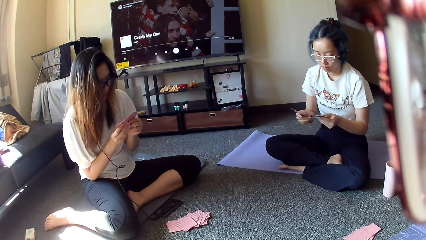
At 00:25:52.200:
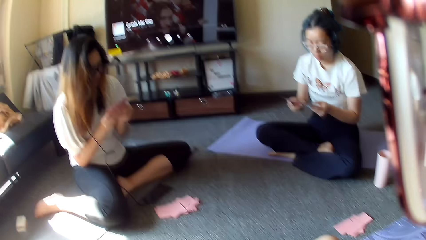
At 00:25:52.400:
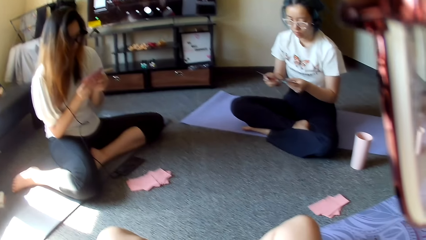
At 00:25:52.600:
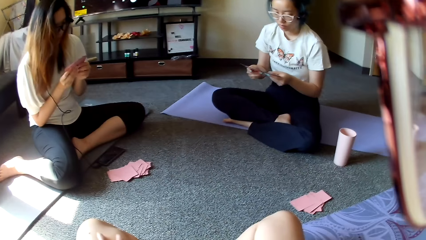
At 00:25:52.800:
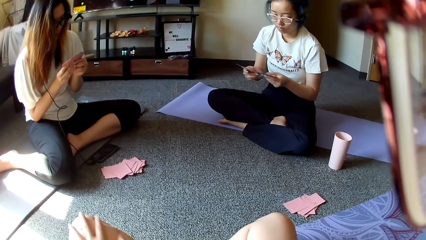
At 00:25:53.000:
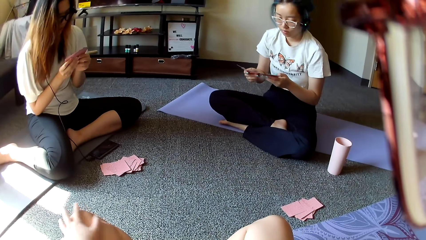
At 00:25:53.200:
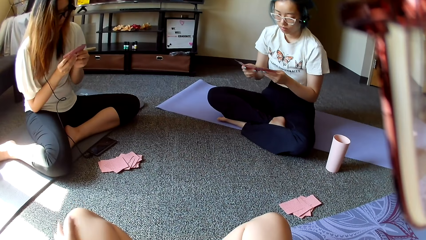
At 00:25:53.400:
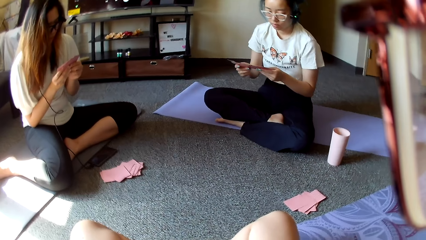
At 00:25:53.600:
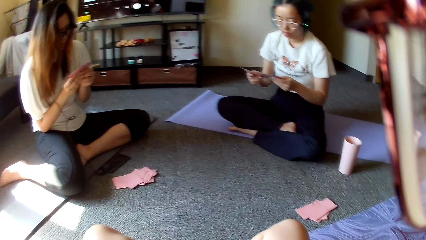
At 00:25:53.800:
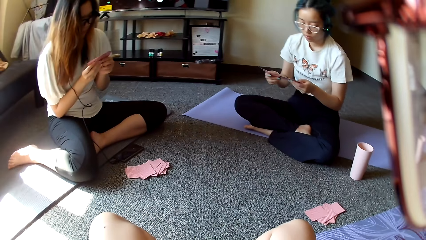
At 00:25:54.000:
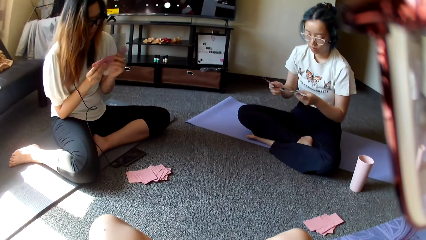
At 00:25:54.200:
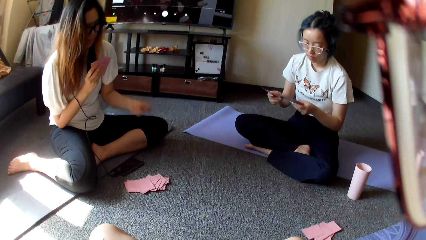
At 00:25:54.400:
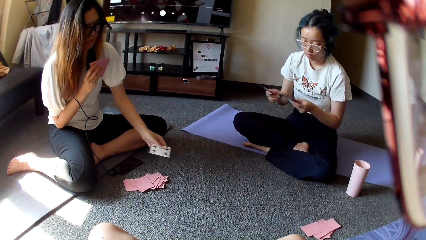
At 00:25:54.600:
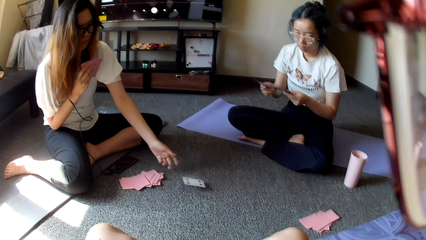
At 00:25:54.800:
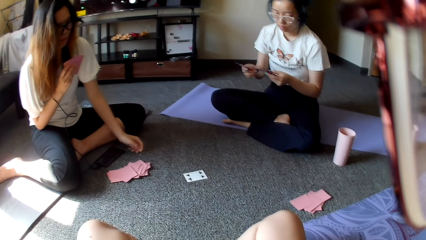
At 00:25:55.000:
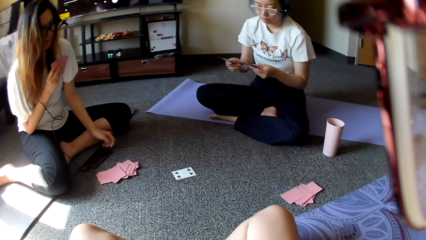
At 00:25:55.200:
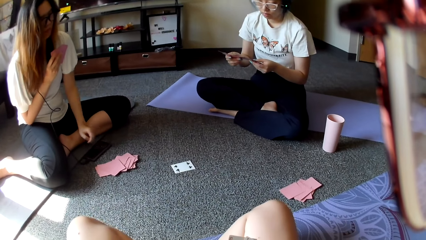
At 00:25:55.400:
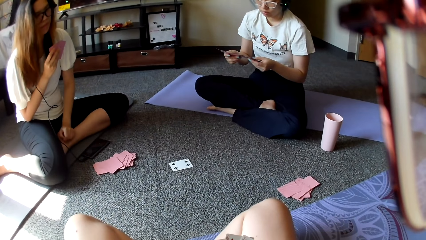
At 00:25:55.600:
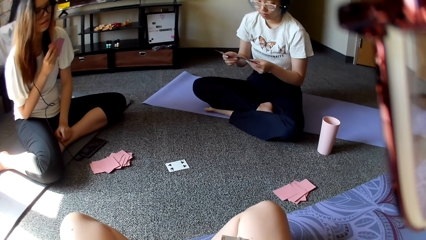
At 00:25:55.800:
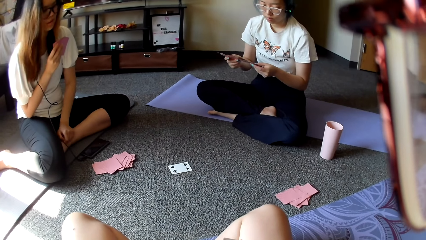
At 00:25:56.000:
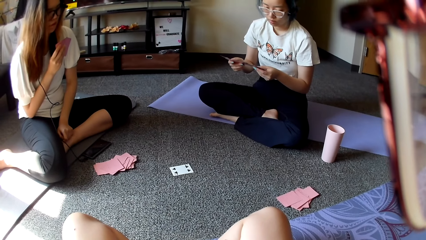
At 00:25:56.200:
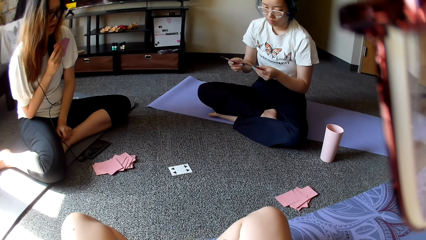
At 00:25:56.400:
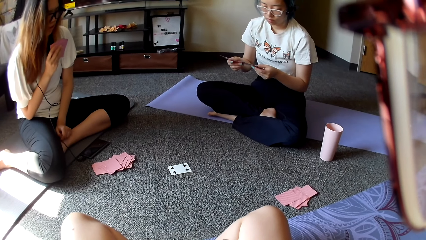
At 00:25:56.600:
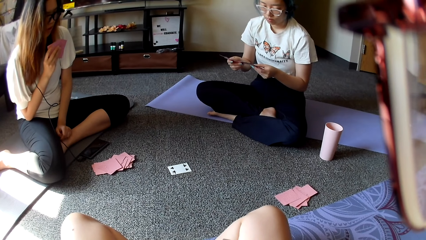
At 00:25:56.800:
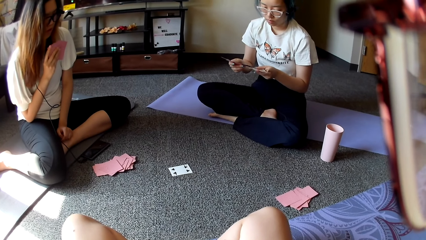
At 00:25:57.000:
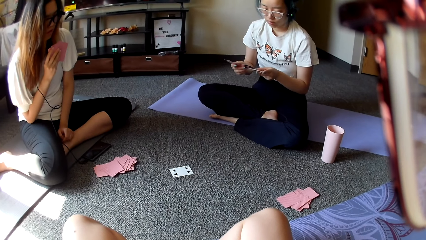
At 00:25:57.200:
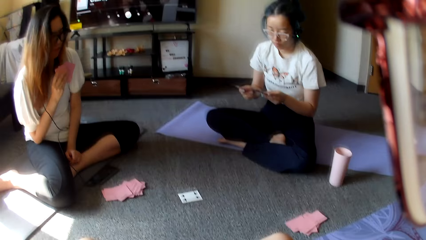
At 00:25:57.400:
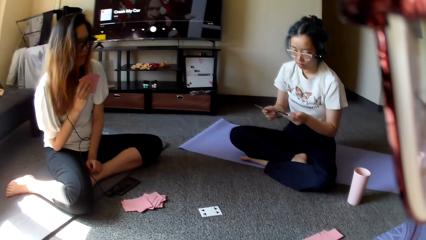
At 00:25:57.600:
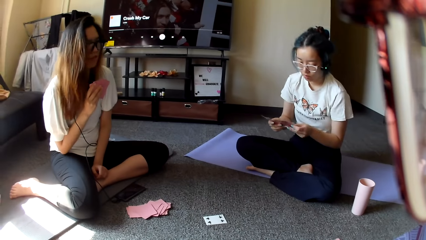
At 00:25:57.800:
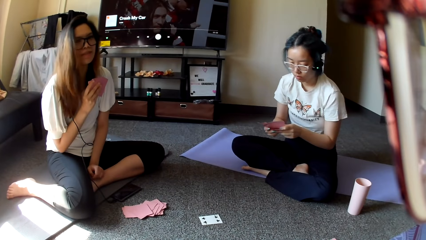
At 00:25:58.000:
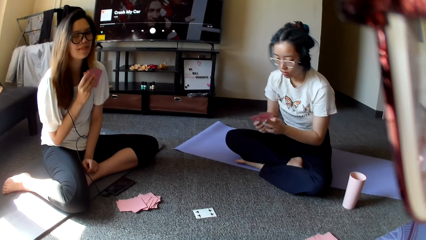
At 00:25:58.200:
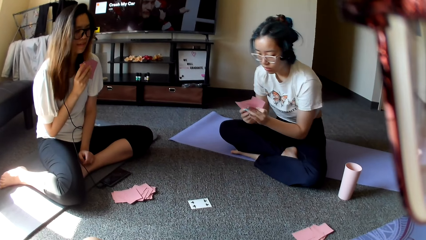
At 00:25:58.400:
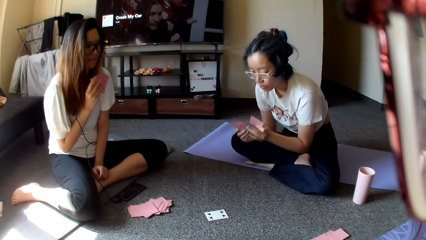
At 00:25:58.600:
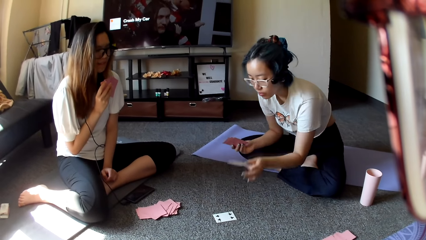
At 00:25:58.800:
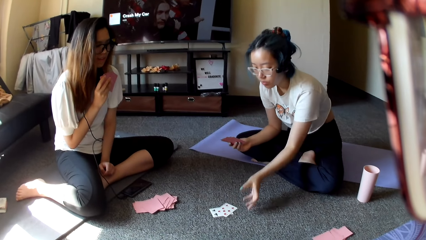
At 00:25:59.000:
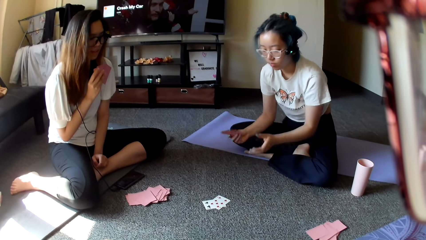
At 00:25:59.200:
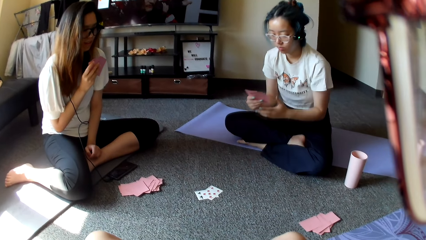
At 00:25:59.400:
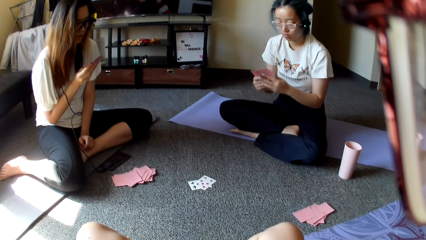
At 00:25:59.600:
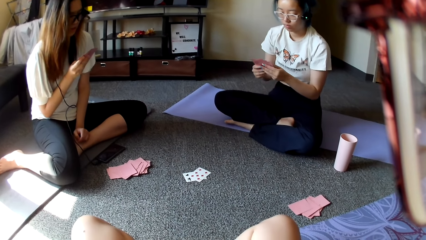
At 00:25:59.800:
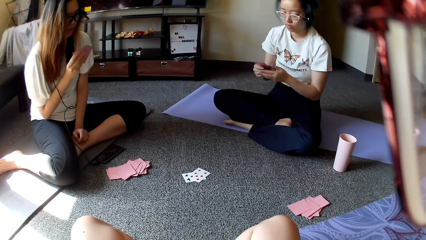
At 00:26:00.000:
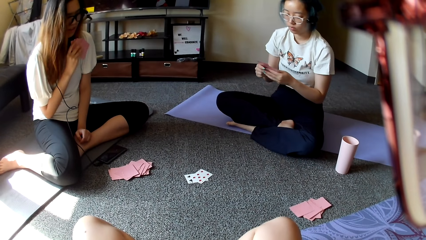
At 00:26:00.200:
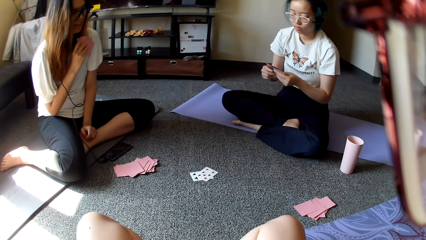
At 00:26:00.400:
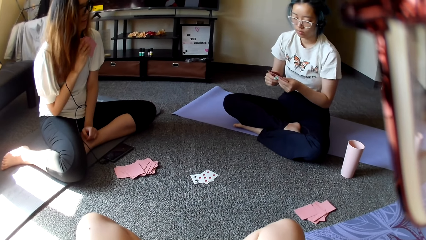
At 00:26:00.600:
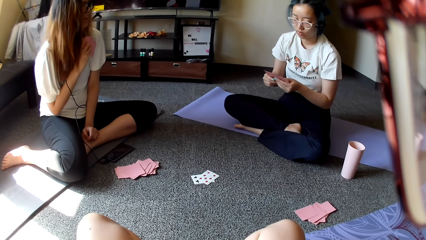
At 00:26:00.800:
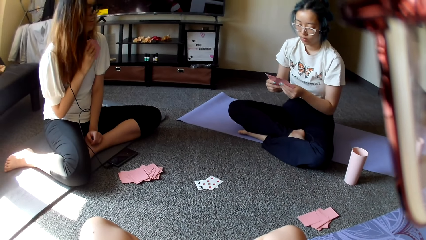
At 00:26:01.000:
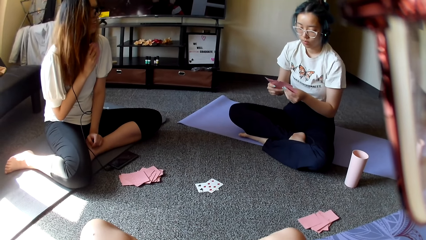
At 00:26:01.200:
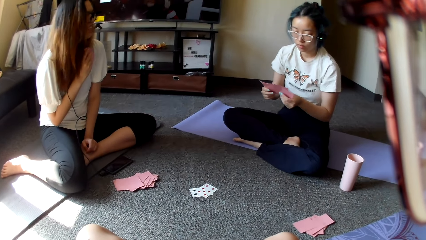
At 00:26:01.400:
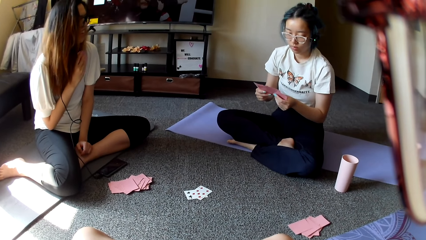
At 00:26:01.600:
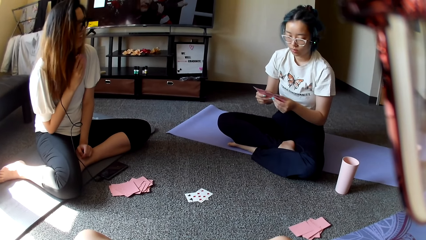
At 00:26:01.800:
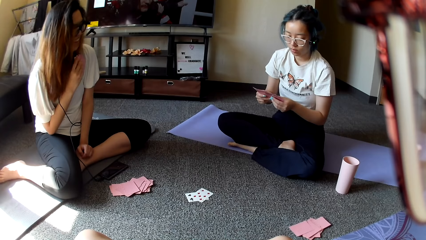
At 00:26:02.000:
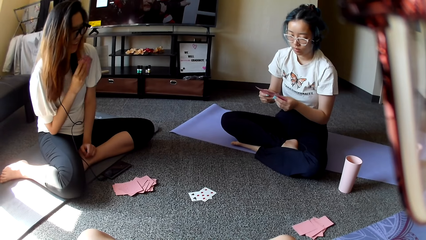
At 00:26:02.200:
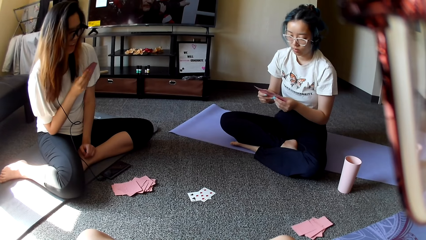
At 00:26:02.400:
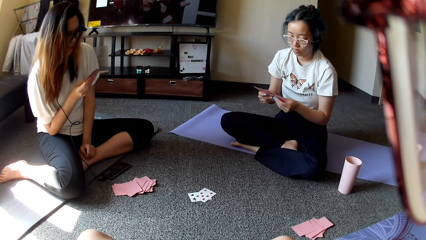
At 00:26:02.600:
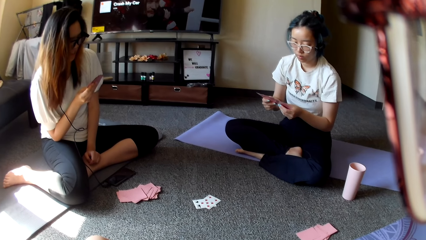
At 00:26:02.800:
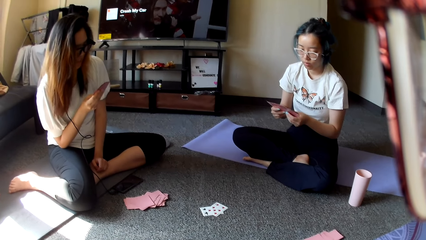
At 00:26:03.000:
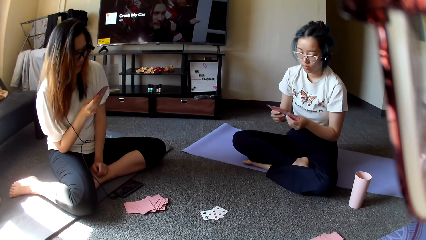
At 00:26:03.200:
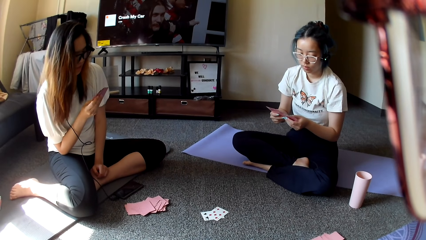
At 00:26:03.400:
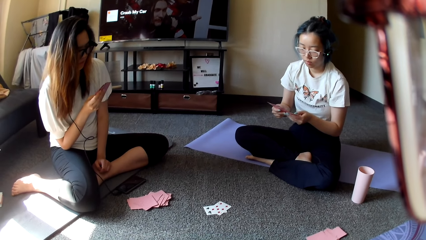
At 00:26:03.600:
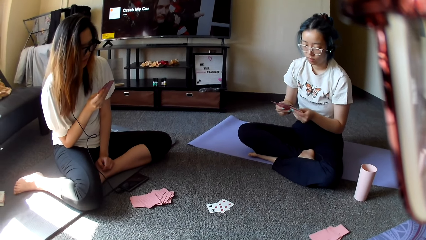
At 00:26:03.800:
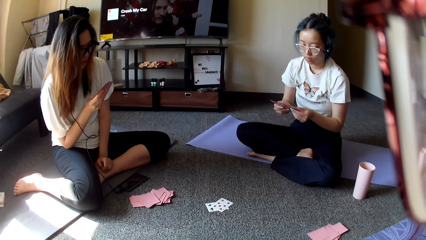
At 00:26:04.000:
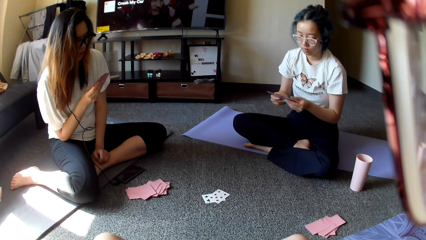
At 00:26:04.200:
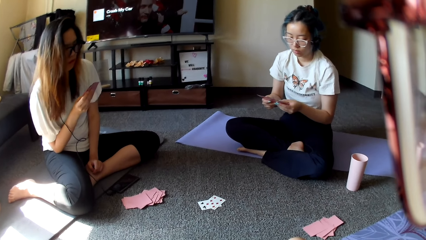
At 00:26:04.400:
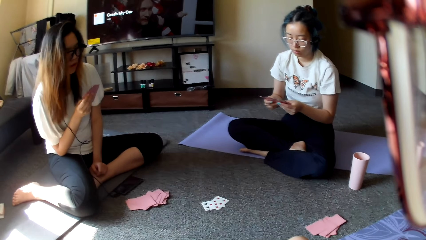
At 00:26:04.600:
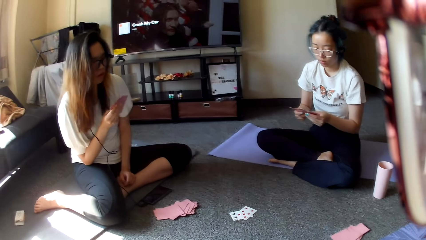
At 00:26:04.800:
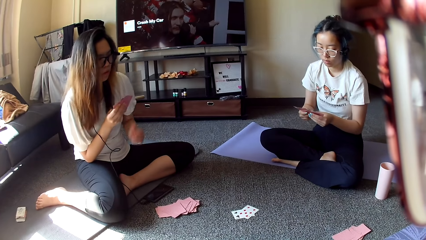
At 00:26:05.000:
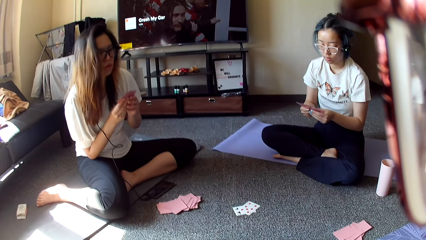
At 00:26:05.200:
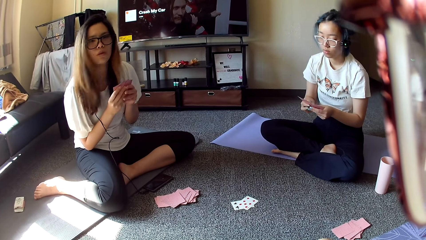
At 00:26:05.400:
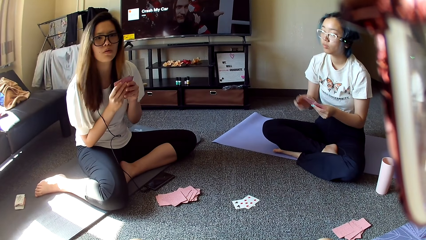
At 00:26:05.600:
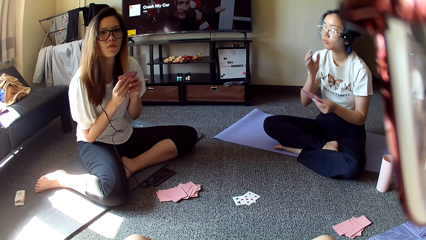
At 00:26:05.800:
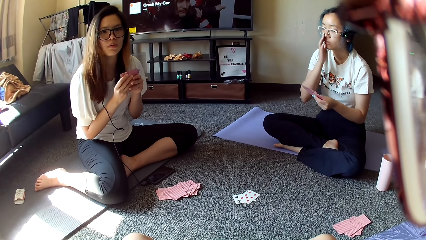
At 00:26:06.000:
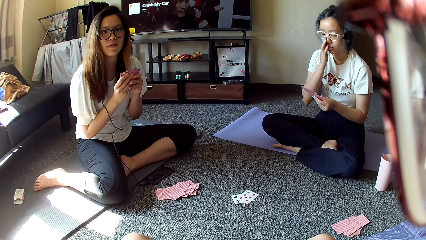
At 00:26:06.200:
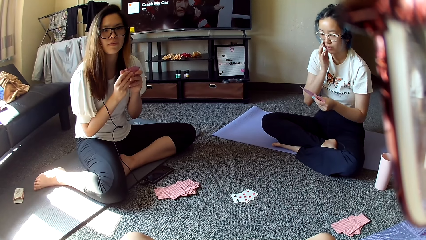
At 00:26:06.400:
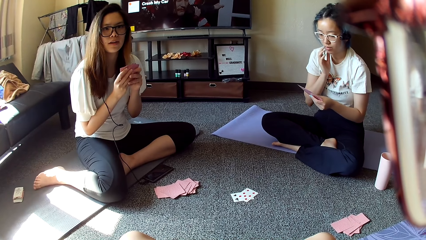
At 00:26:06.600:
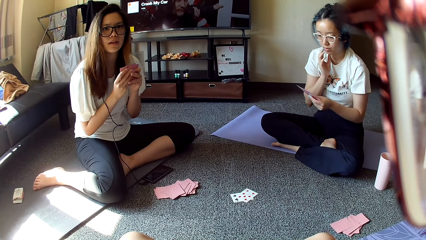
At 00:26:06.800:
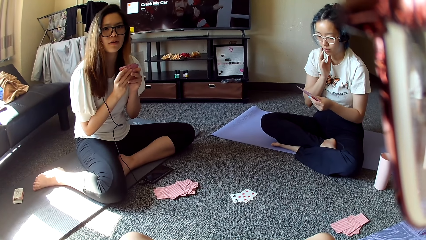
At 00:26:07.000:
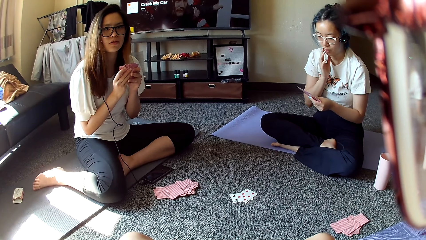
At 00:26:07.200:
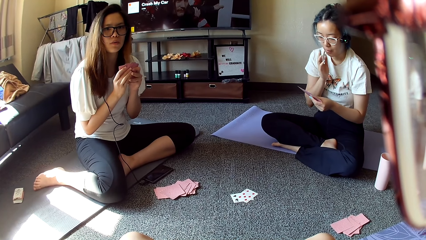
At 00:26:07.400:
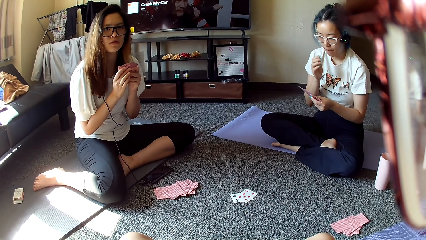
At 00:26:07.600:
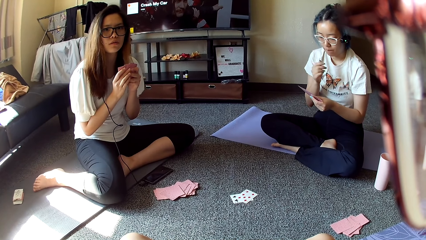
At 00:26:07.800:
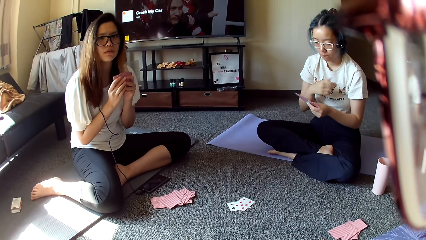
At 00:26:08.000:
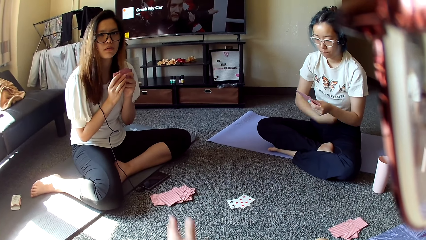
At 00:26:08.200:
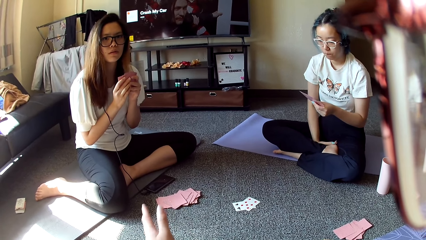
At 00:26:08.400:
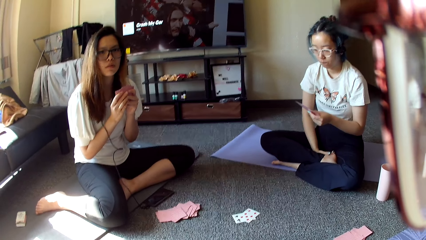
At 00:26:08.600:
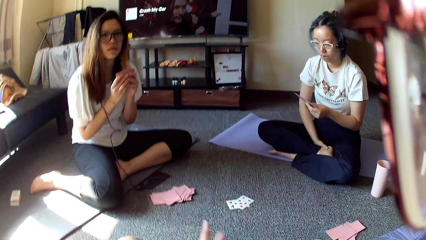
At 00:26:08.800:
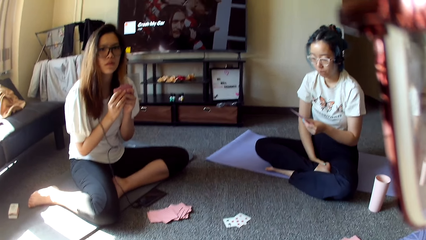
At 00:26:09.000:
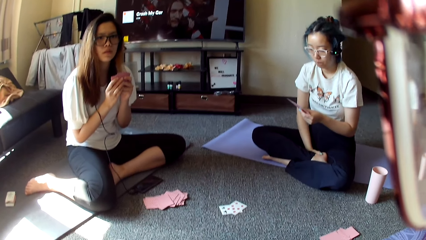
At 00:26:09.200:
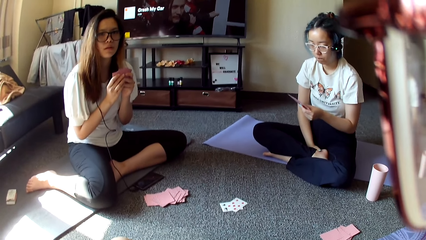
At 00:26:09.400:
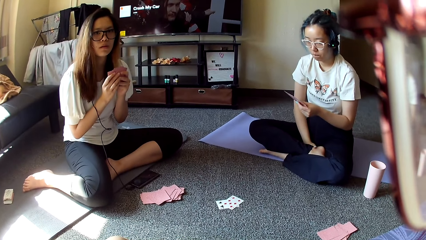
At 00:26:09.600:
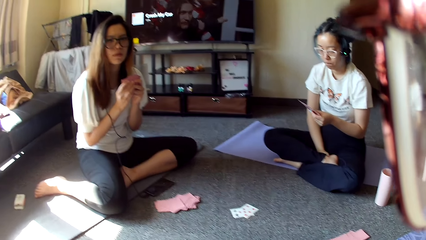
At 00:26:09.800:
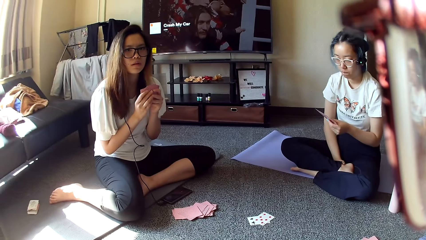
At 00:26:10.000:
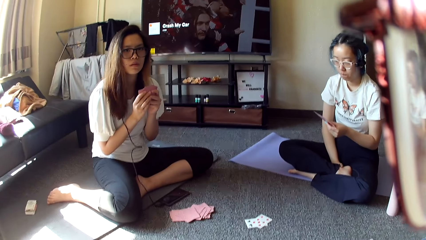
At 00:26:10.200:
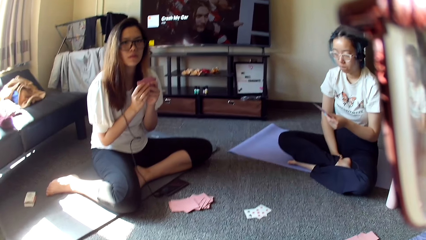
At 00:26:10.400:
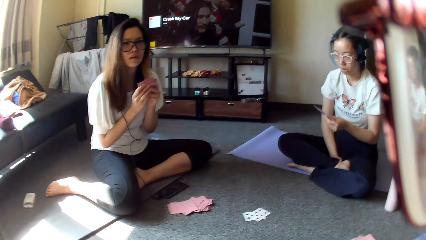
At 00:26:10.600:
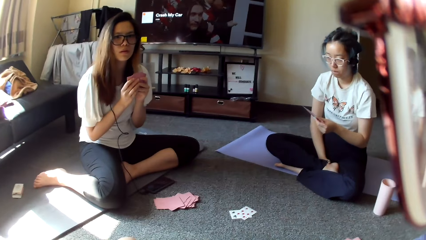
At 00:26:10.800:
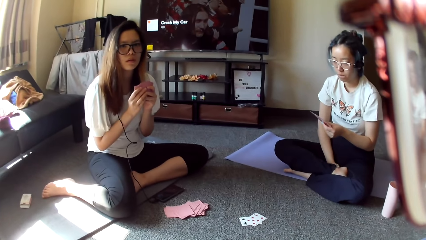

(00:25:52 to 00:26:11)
A person puts the card down. Another person plays. The camera wearer converses.
